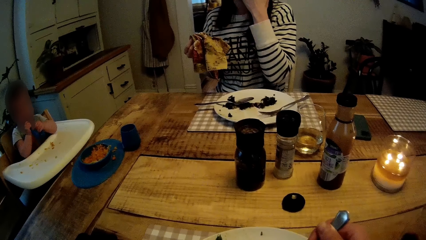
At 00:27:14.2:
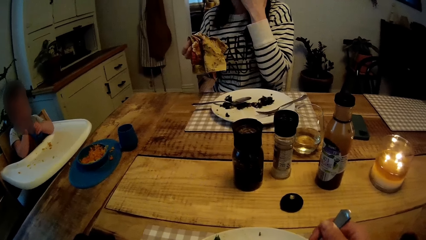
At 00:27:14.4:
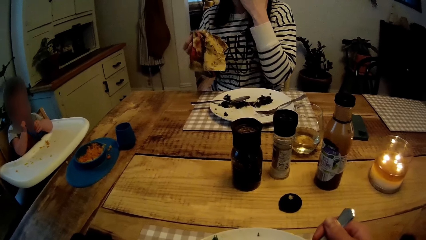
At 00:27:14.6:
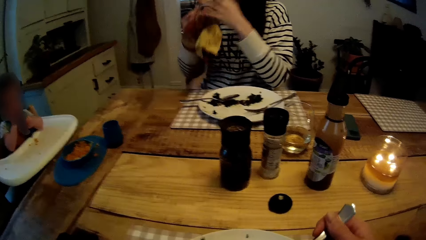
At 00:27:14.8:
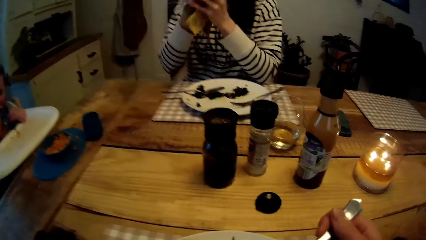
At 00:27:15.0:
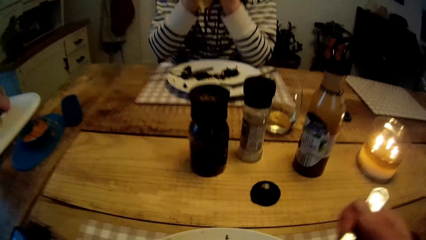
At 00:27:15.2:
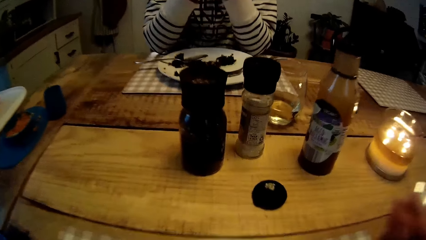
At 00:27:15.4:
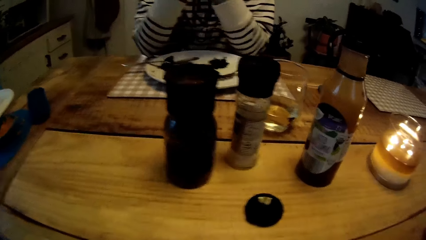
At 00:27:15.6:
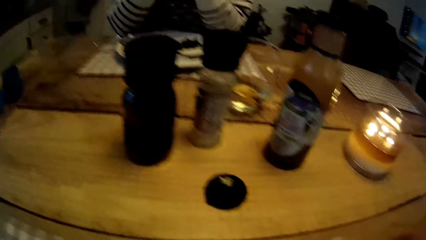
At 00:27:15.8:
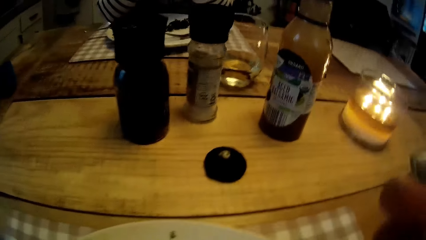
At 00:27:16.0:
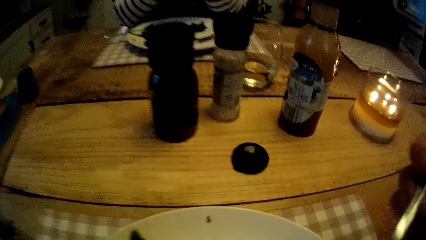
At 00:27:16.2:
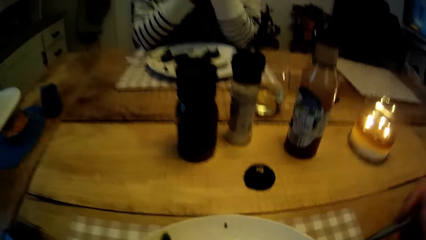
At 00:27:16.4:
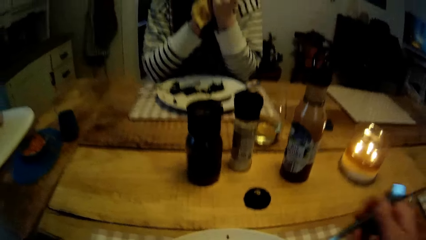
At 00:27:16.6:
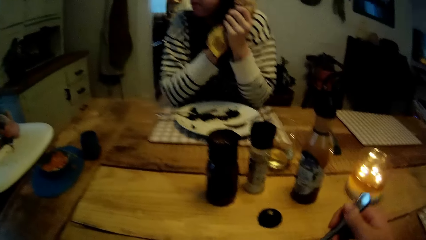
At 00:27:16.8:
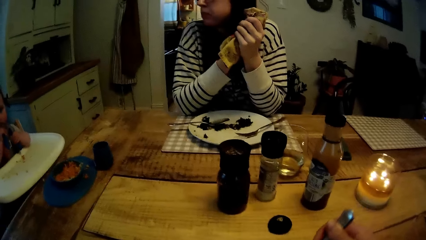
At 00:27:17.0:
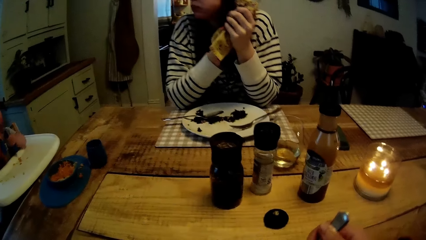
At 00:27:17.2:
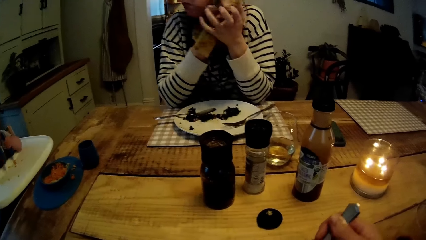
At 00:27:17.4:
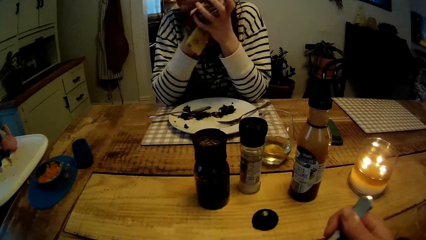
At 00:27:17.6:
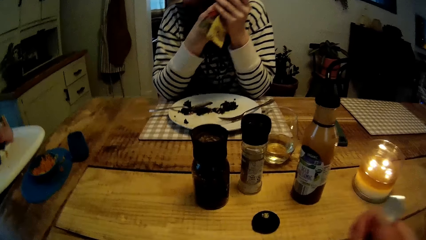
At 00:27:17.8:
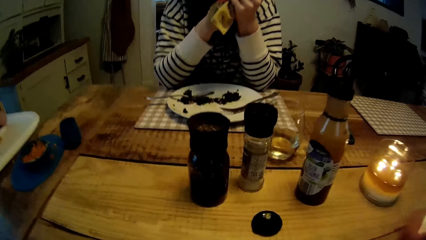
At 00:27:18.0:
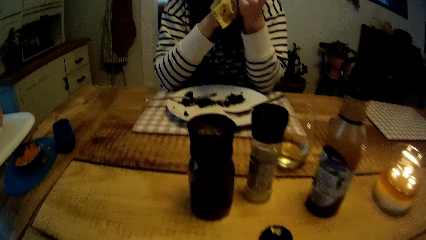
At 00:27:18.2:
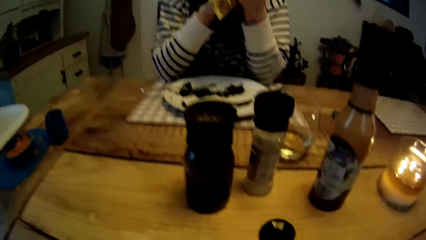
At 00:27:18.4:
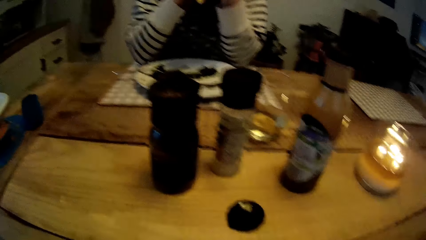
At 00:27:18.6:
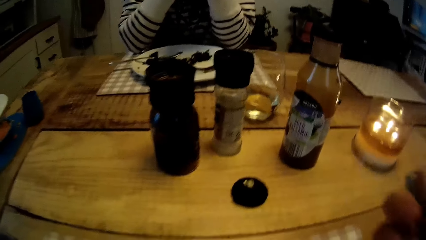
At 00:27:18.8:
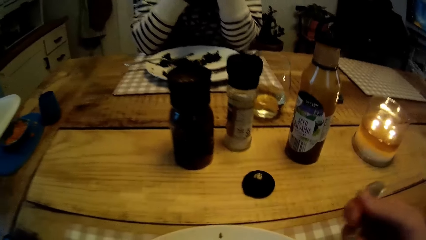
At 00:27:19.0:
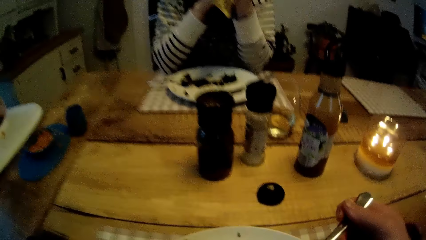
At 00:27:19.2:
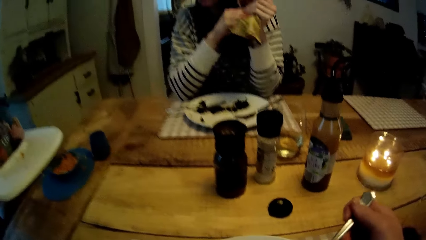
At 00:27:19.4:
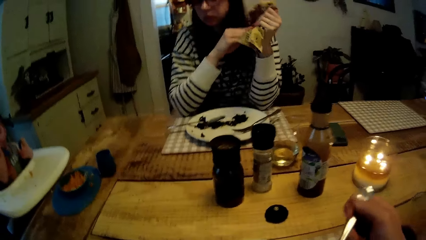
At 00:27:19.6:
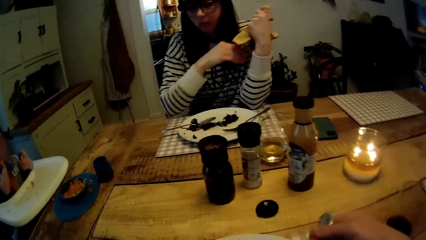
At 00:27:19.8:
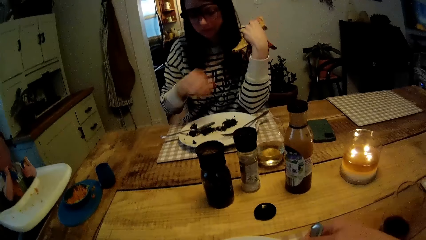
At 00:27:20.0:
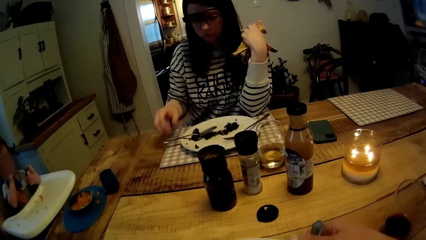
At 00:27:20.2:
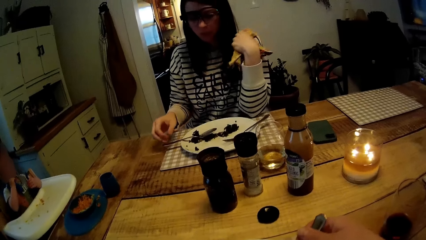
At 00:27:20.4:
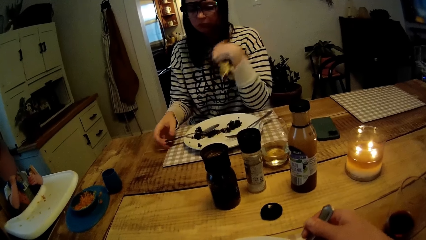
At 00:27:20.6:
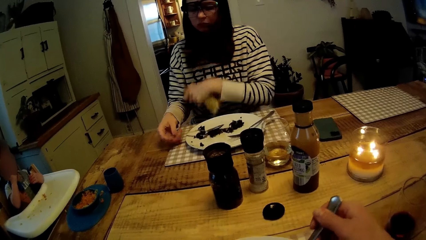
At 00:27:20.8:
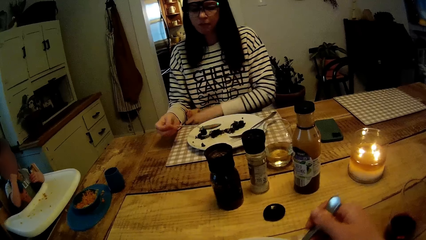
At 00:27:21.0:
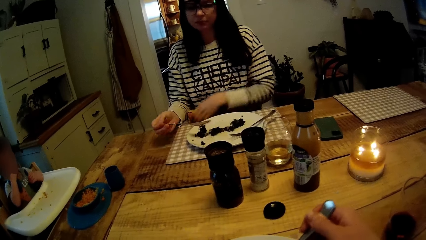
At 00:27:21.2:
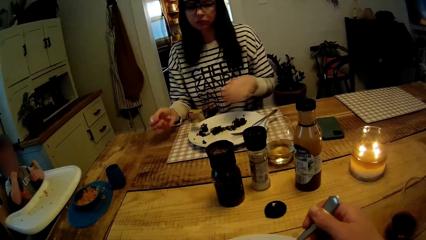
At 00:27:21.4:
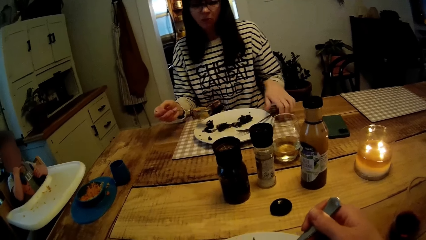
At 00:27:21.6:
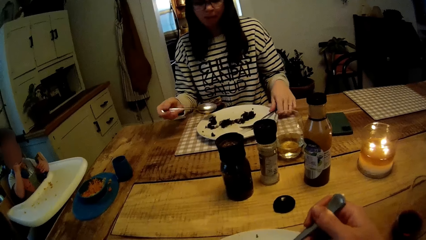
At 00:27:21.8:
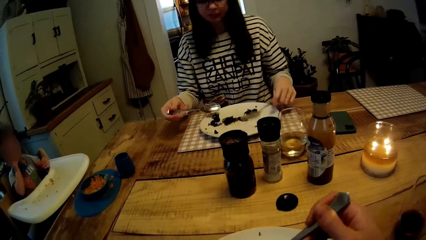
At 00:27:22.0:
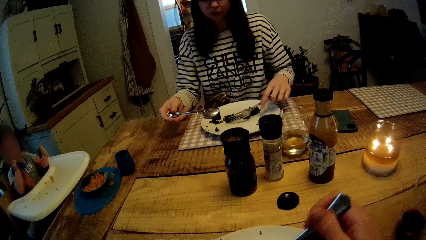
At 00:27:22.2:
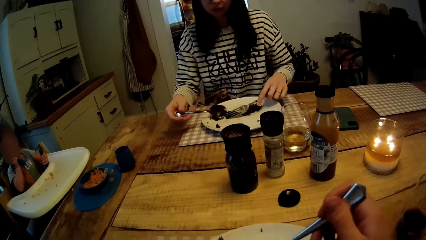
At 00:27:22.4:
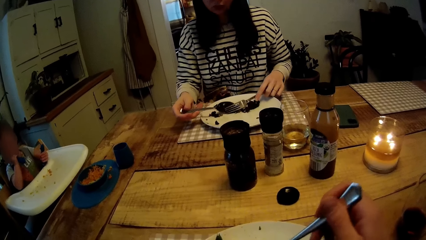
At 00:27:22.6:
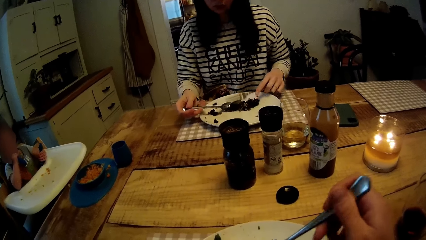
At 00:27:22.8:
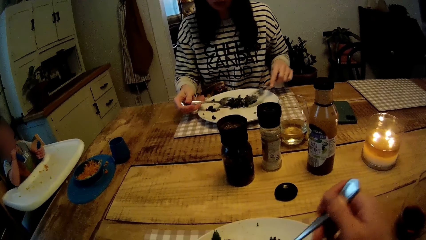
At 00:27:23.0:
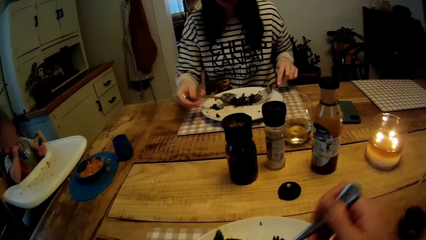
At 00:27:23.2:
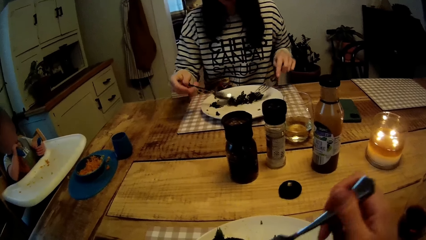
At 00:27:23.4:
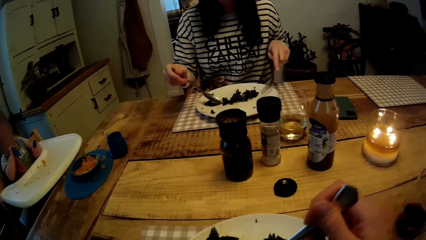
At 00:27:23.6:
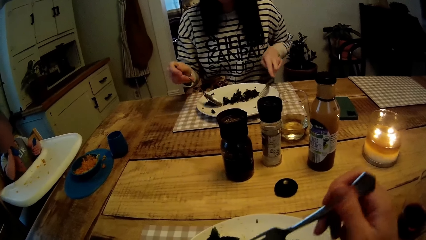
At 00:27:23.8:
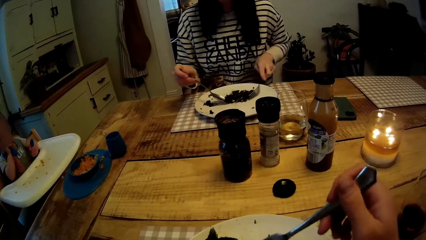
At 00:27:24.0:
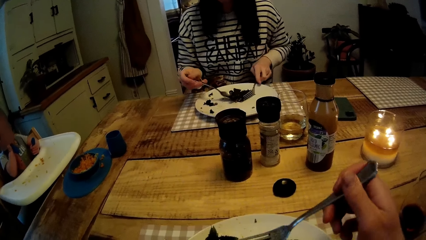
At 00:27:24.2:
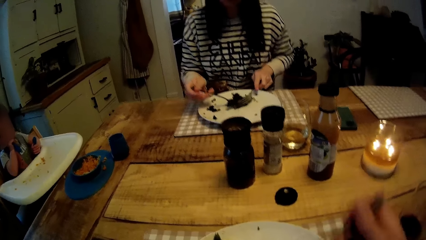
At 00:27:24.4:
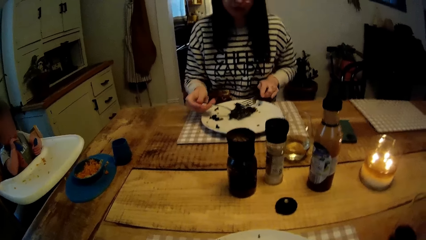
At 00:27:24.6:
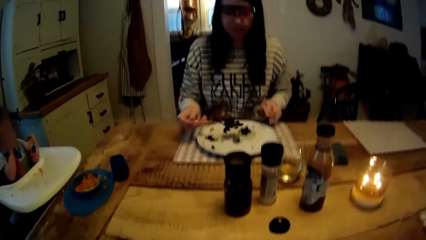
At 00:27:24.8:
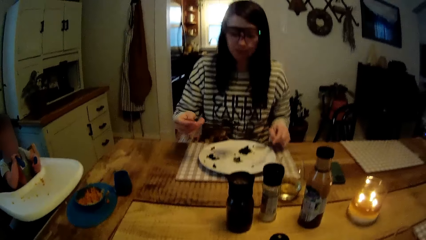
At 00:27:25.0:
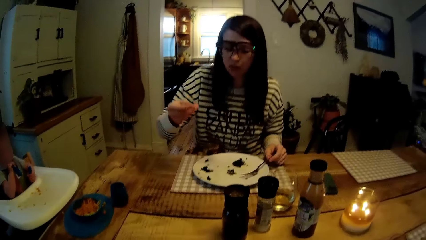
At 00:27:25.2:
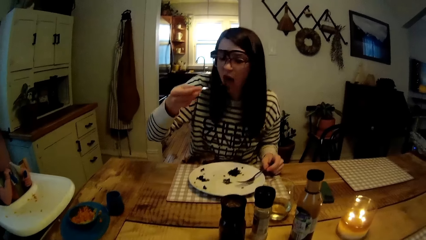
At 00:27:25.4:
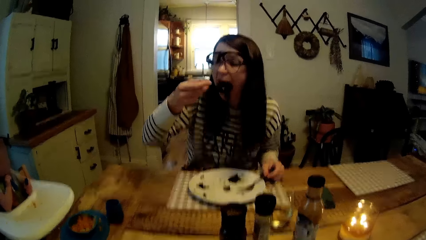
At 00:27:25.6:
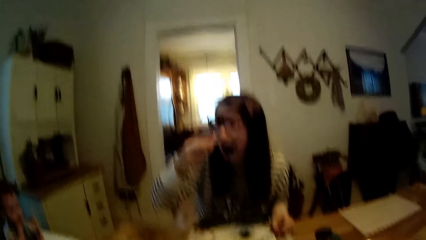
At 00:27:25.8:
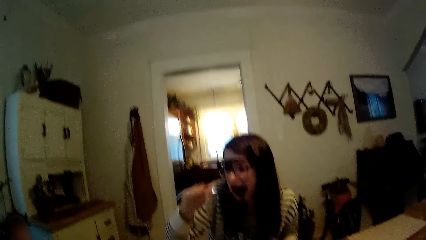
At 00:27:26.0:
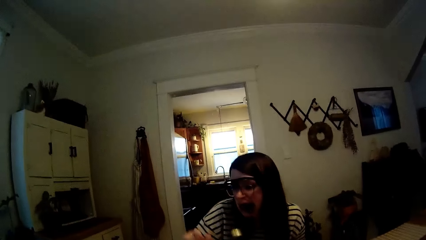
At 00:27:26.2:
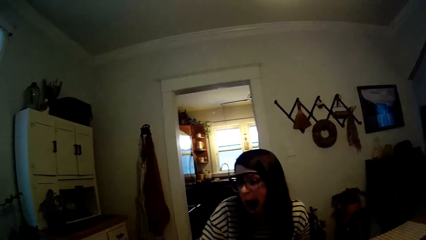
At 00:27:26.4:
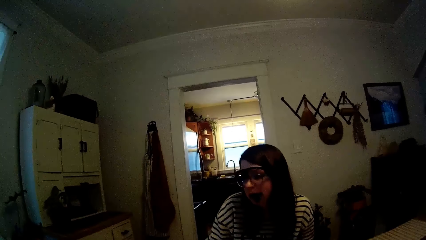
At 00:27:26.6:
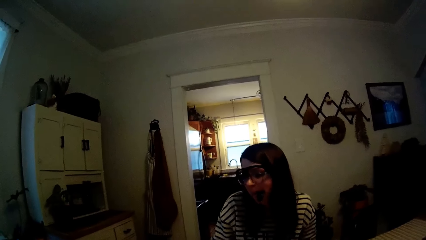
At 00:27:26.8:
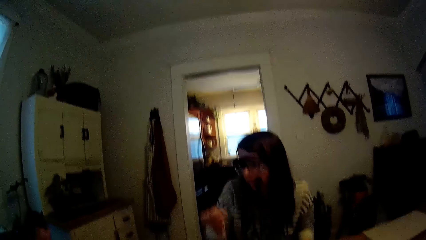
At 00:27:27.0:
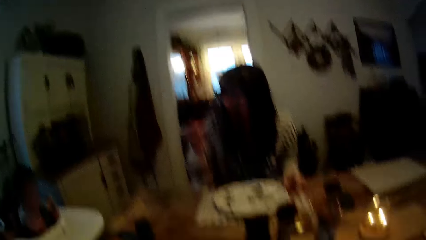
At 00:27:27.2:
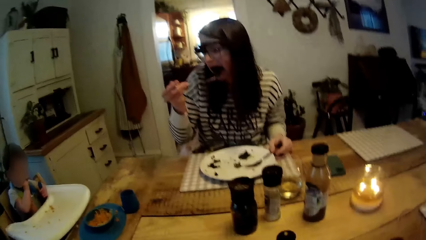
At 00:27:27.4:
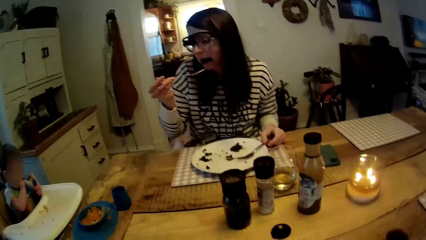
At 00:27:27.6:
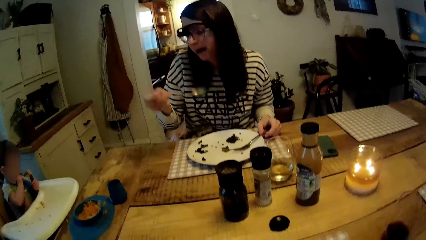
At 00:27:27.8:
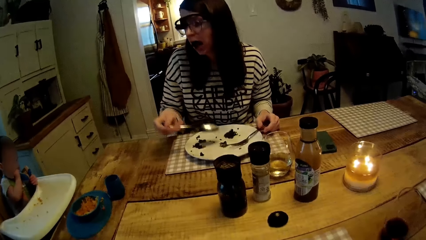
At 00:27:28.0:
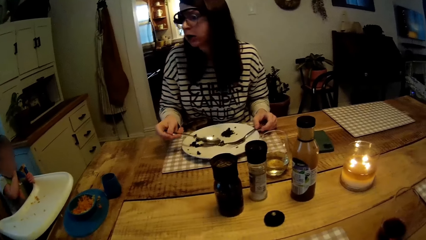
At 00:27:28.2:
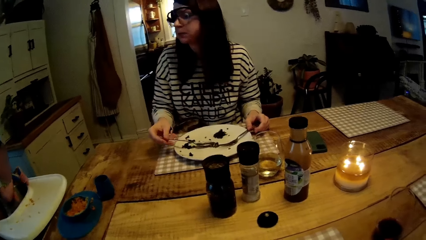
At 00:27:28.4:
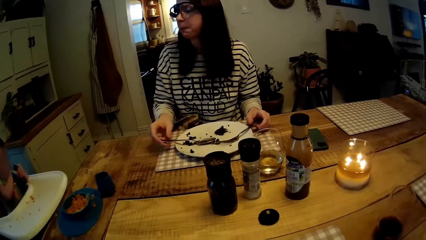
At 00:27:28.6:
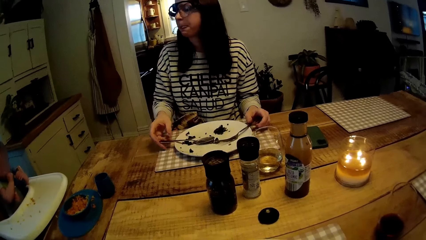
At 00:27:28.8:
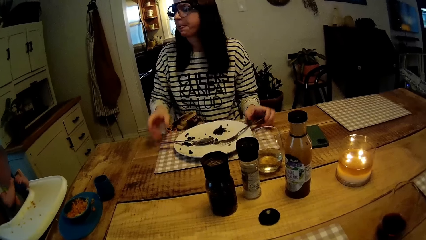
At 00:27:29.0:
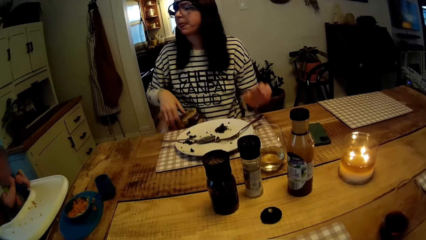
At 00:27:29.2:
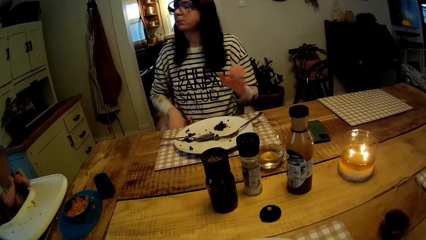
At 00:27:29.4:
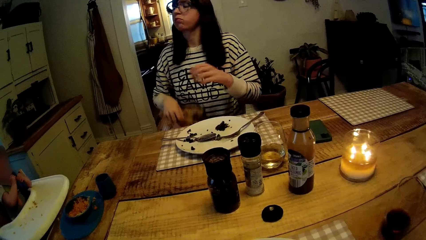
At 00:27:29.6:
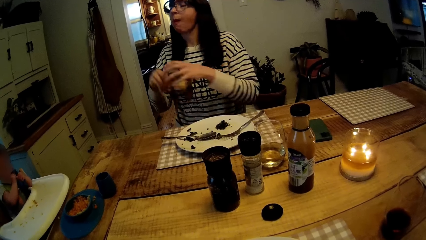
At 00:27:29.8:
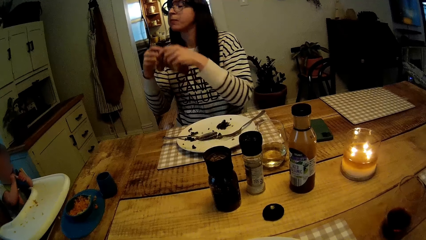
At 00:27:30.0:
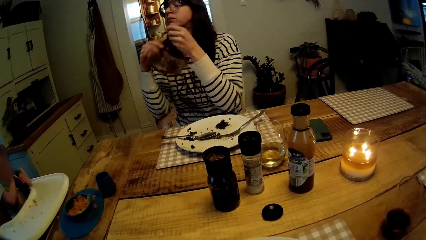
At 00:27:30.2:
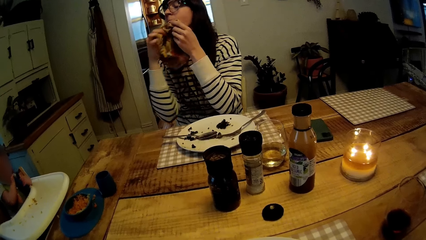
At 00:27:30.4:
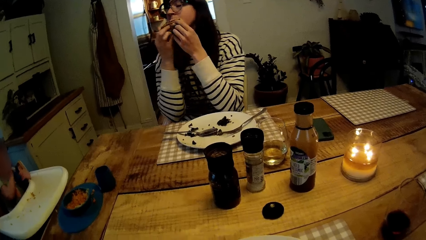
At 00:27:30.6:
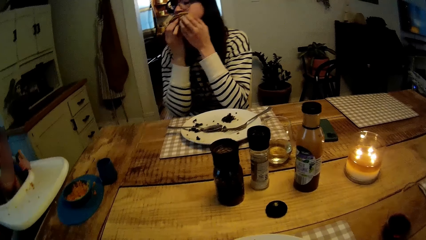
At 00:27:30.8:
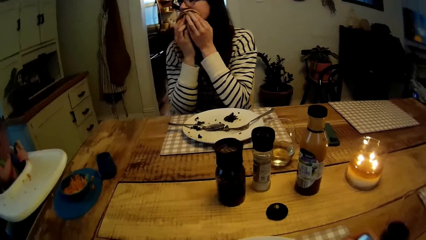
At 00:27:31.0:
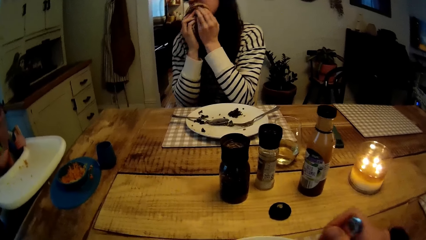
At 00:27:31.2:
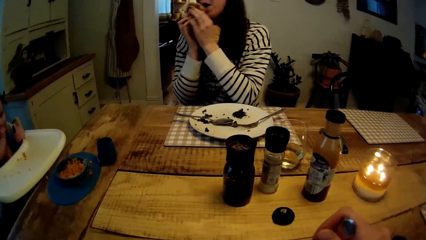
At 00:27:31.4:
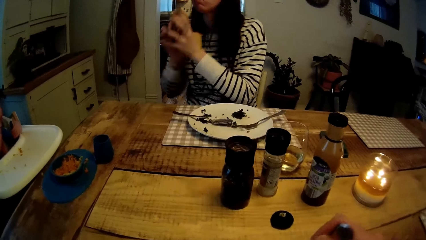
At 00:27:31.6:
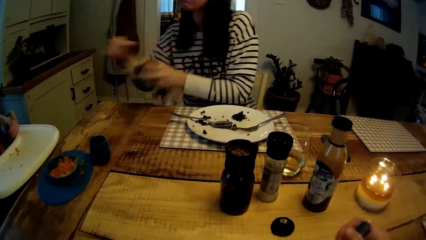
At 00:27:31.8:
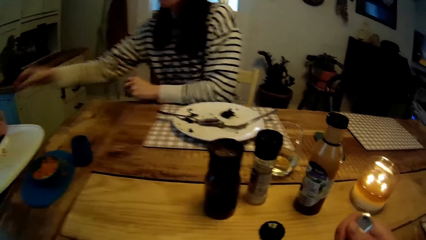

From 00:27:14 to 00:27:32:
The camera wearer eats food. The woman looks at another person. The woman holds the napkin in her left hand. She picks the spoon in her plate with her right hand. She places the napkin onto her lap with her left hand. The woman eats food. She picks a fork in her plate with her left hand. She scoops food into the spoon with the fork in her left hand. She places her left hand onto the table. She places the fork onto the plate. She eats the food in the spoon. The camera wearer eats food. The woman places the spoon onto the plate. She picks the napkin from her lap with her right hand. She holds the napkin with both hands. She wipes her mouth with the napkin. She places her left elbow onto the table. She holds the napkin in her left hand. The baby cries.
